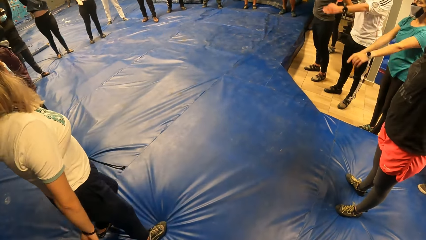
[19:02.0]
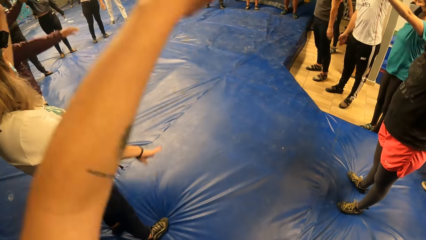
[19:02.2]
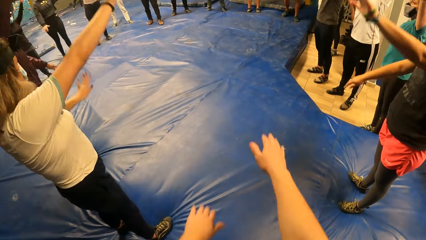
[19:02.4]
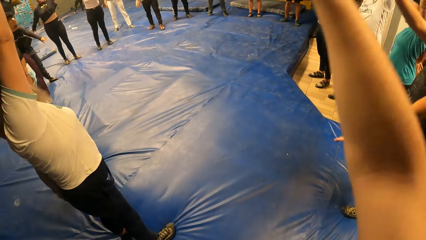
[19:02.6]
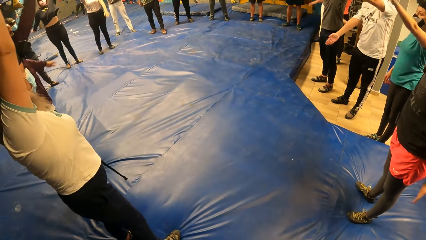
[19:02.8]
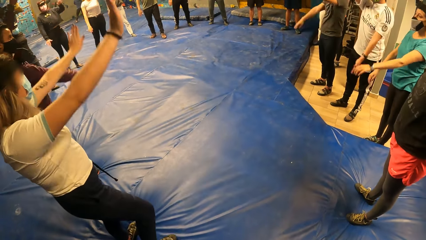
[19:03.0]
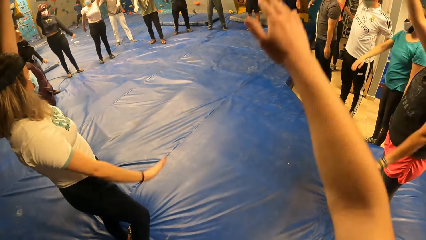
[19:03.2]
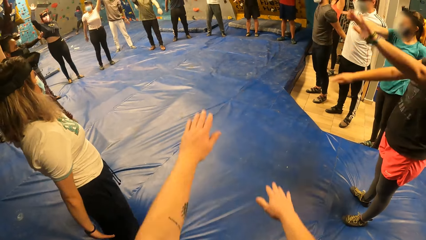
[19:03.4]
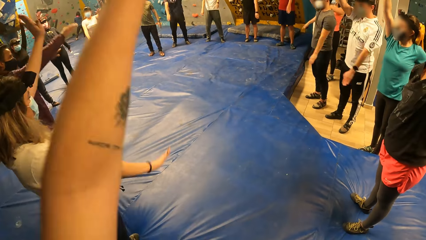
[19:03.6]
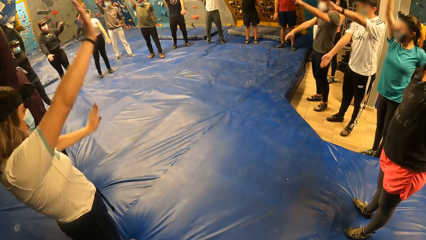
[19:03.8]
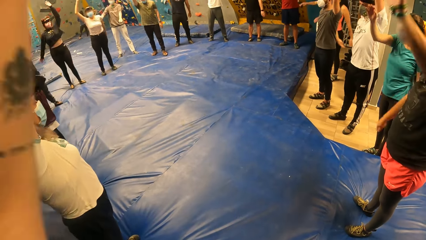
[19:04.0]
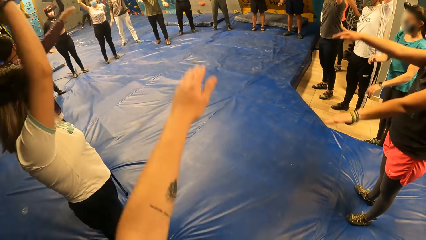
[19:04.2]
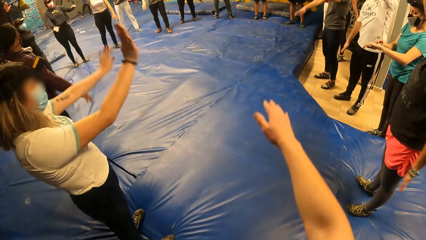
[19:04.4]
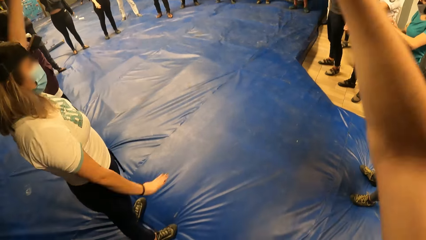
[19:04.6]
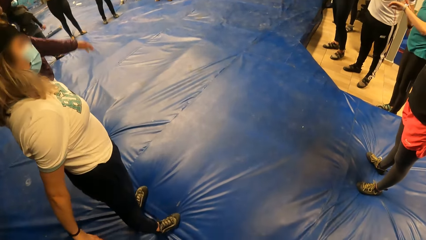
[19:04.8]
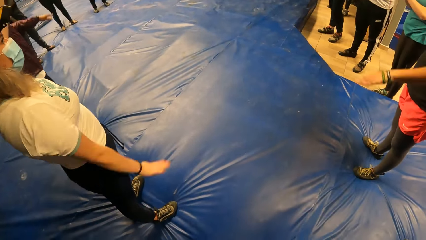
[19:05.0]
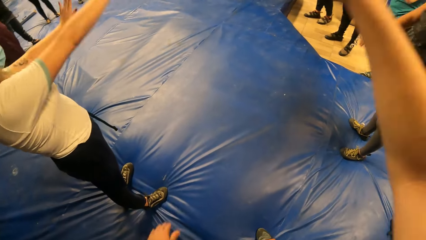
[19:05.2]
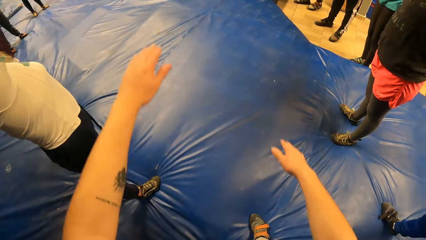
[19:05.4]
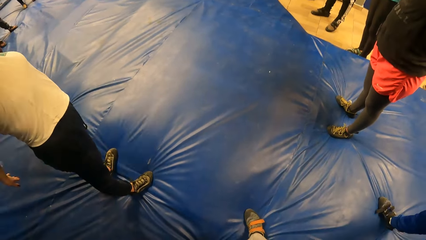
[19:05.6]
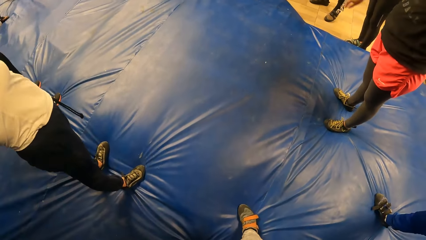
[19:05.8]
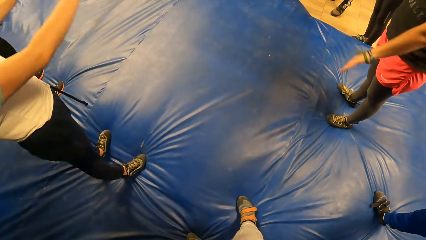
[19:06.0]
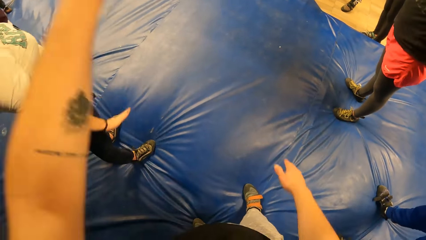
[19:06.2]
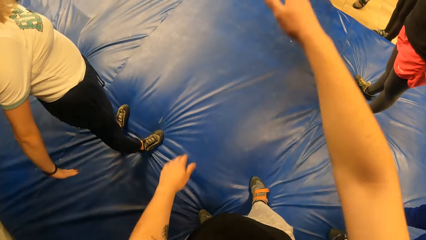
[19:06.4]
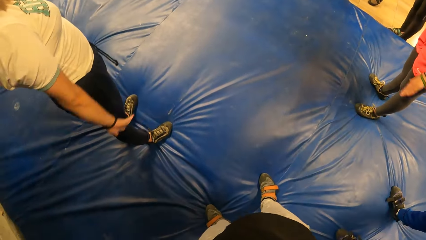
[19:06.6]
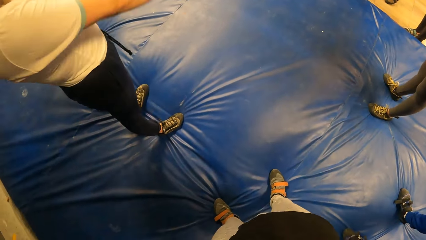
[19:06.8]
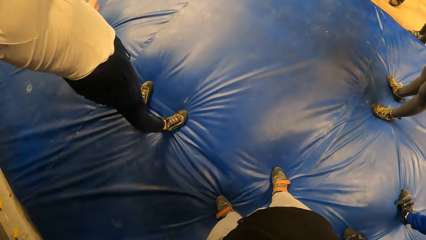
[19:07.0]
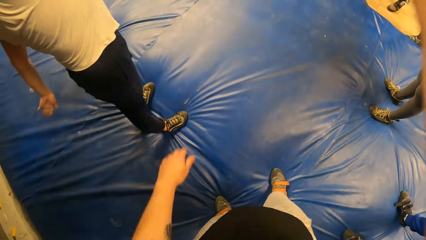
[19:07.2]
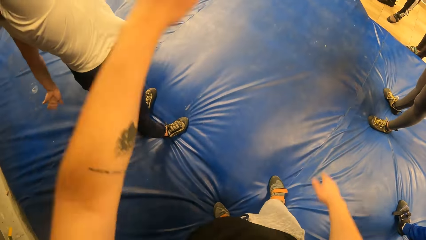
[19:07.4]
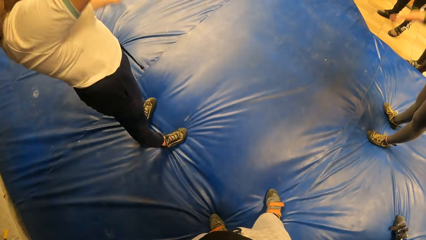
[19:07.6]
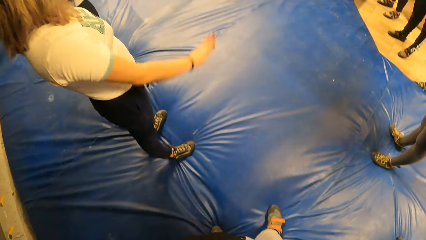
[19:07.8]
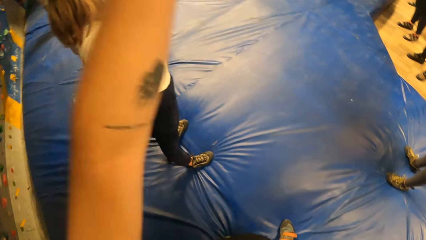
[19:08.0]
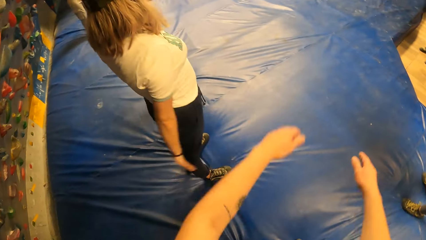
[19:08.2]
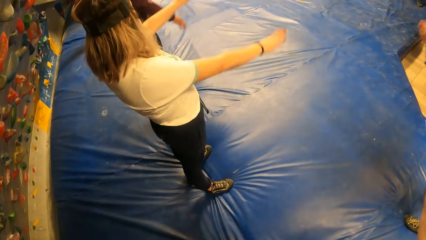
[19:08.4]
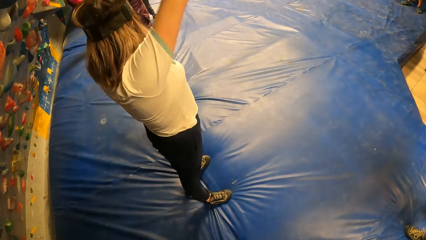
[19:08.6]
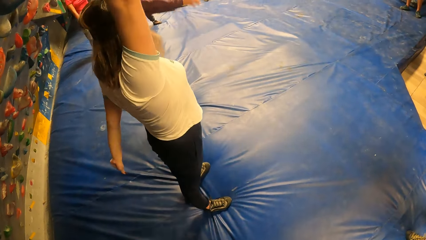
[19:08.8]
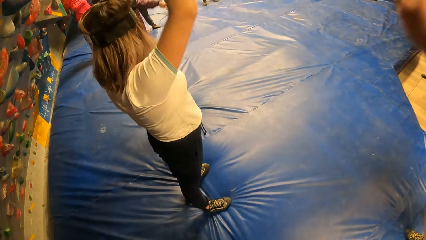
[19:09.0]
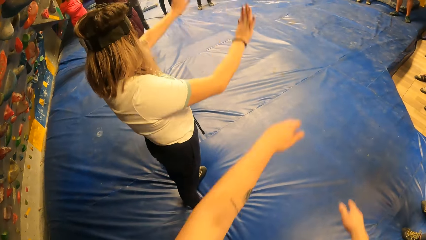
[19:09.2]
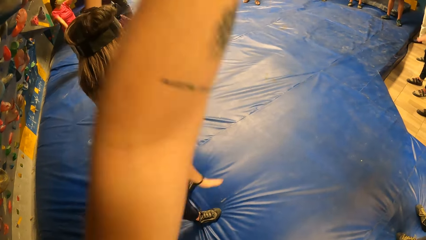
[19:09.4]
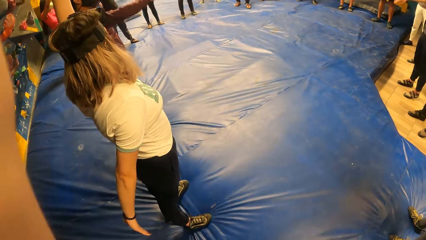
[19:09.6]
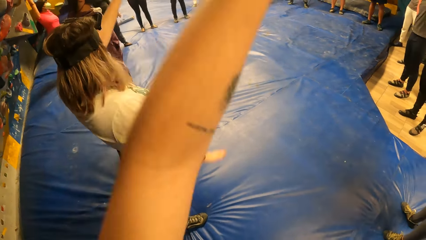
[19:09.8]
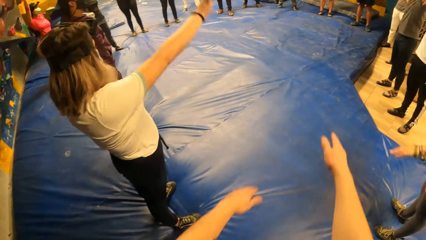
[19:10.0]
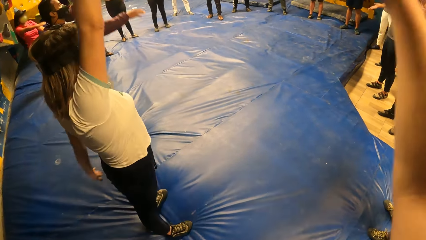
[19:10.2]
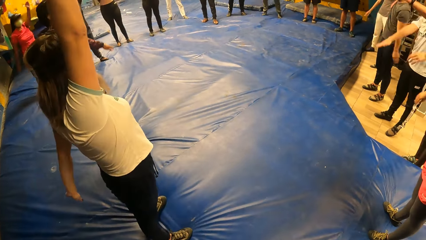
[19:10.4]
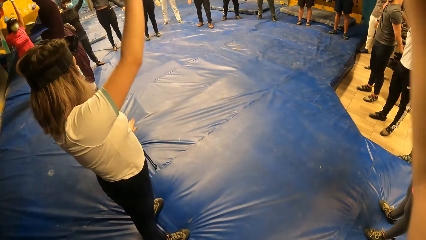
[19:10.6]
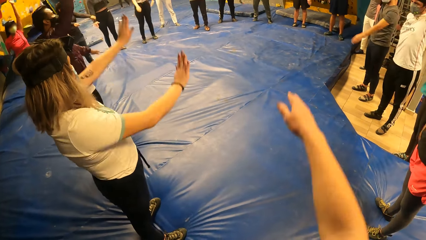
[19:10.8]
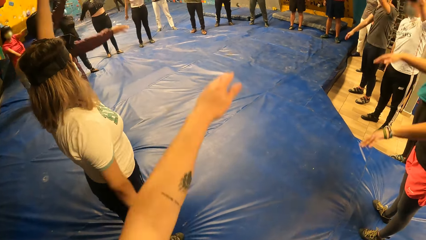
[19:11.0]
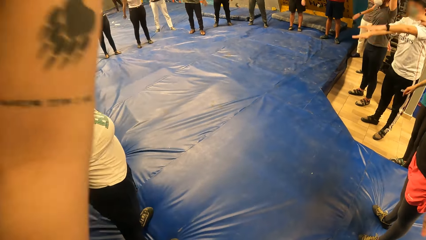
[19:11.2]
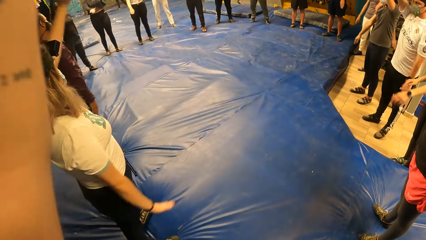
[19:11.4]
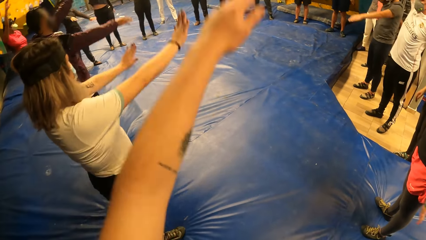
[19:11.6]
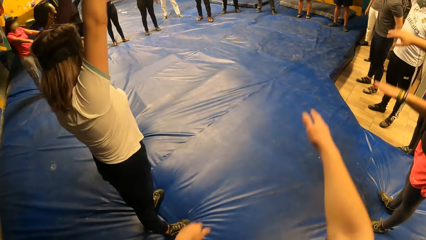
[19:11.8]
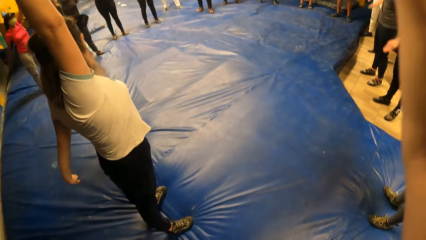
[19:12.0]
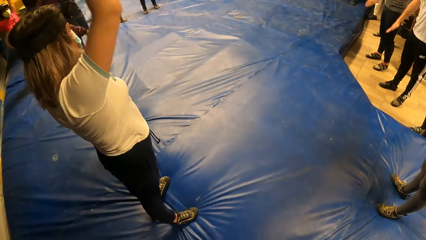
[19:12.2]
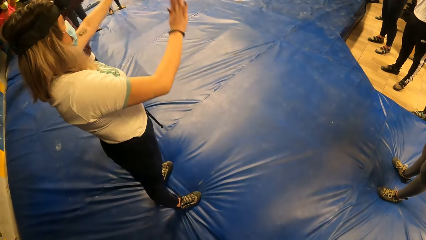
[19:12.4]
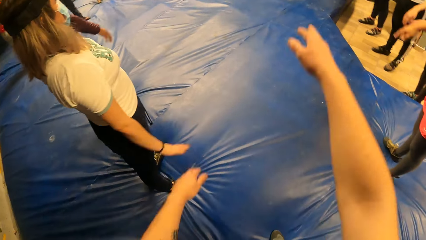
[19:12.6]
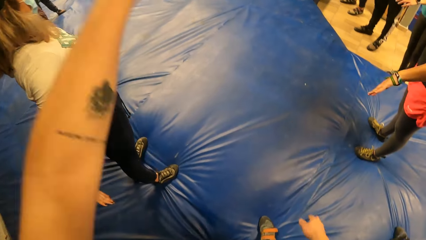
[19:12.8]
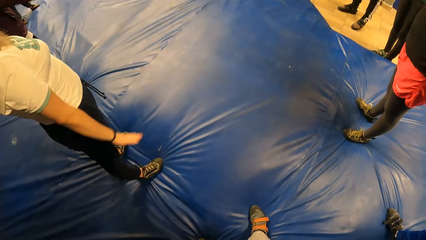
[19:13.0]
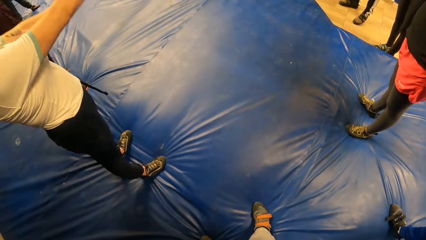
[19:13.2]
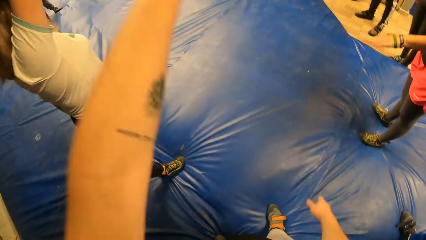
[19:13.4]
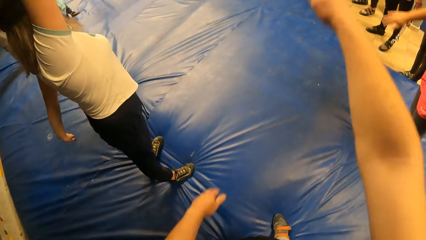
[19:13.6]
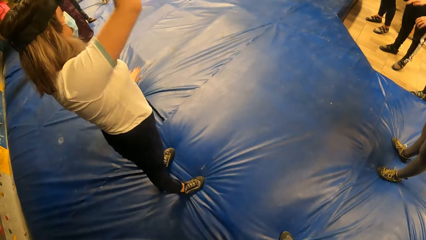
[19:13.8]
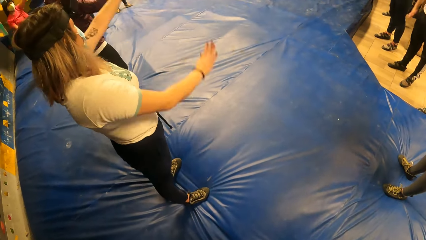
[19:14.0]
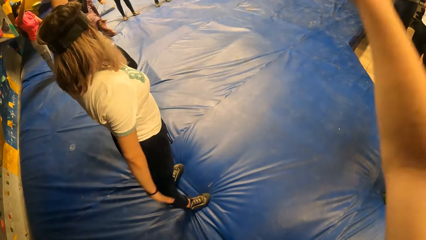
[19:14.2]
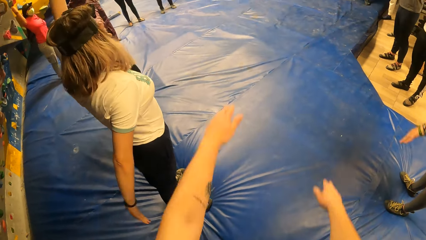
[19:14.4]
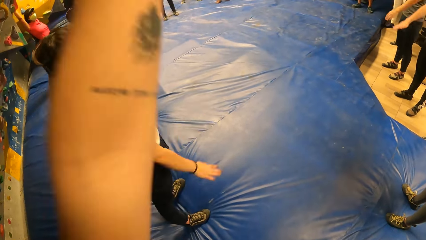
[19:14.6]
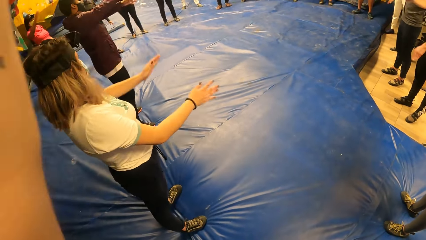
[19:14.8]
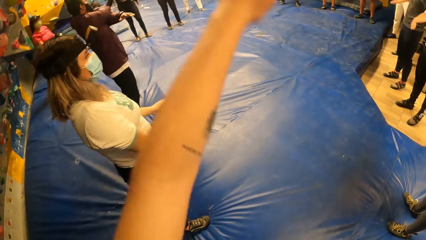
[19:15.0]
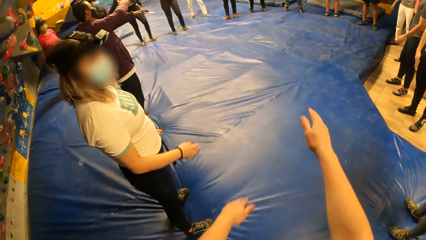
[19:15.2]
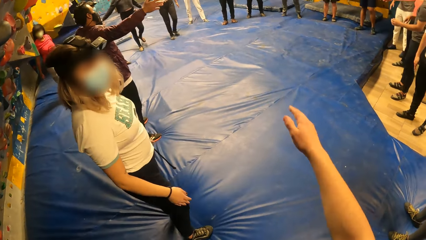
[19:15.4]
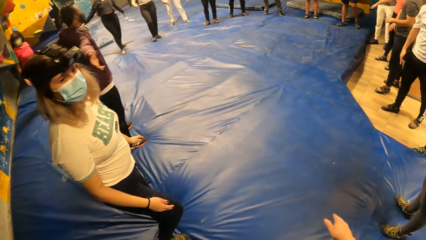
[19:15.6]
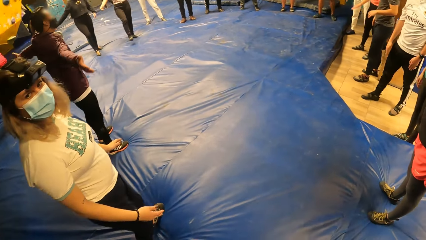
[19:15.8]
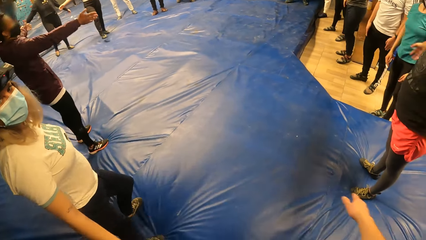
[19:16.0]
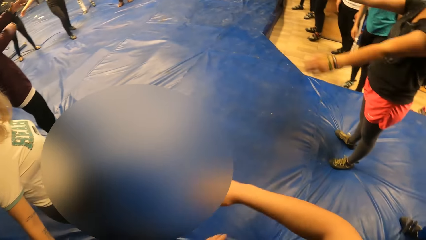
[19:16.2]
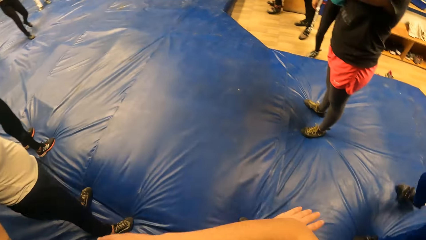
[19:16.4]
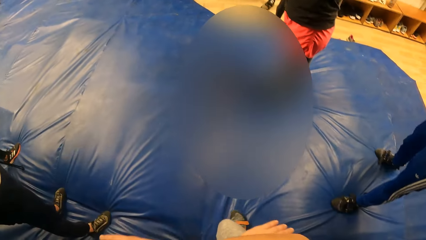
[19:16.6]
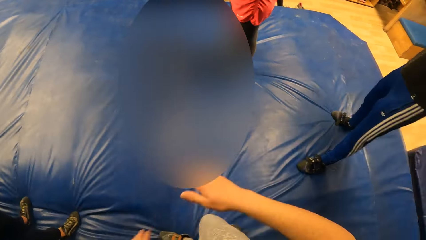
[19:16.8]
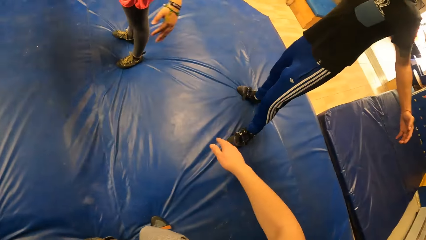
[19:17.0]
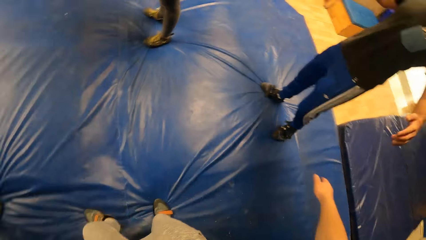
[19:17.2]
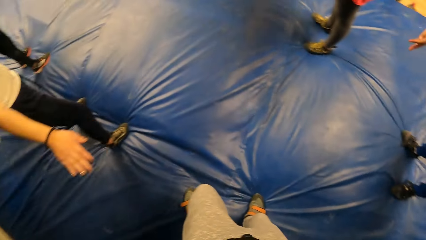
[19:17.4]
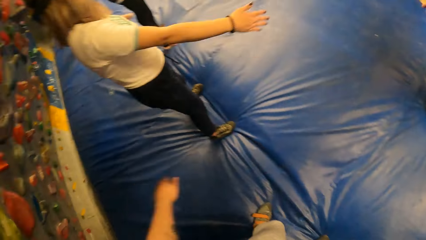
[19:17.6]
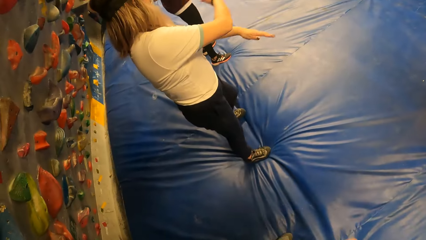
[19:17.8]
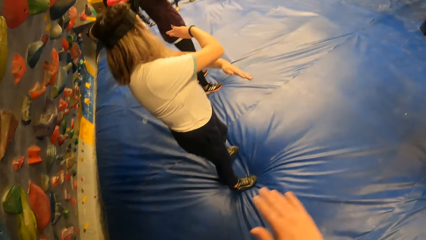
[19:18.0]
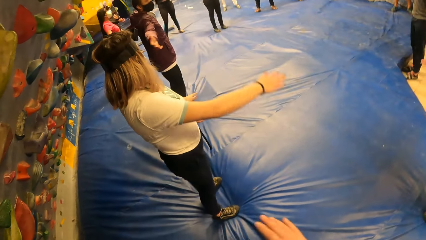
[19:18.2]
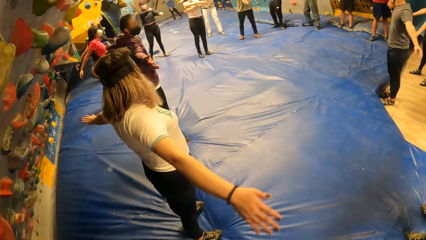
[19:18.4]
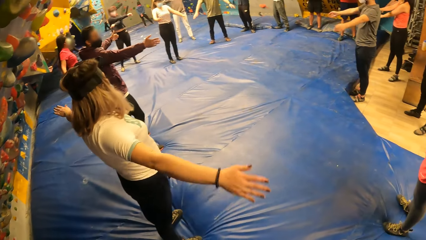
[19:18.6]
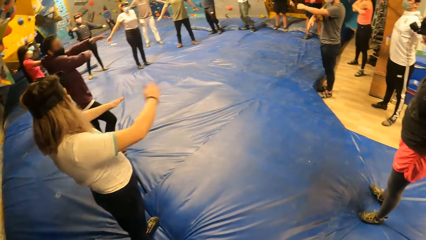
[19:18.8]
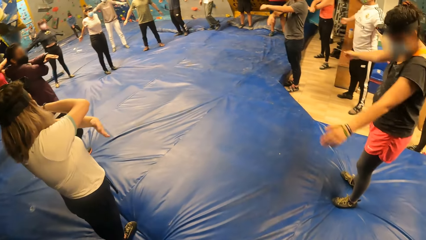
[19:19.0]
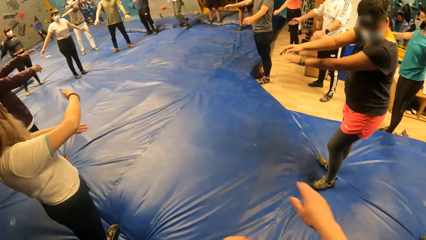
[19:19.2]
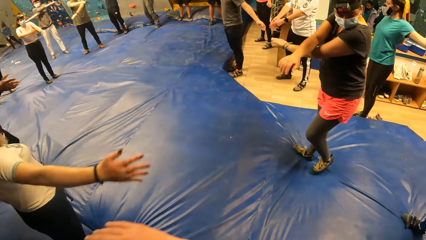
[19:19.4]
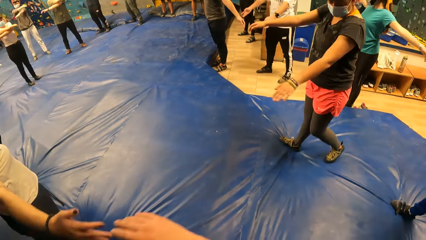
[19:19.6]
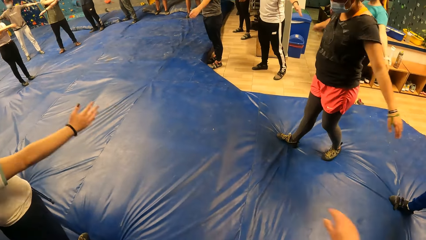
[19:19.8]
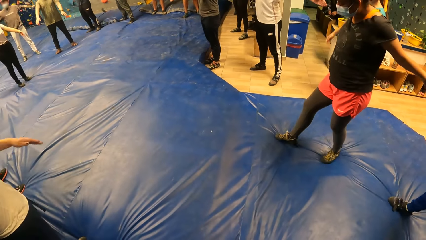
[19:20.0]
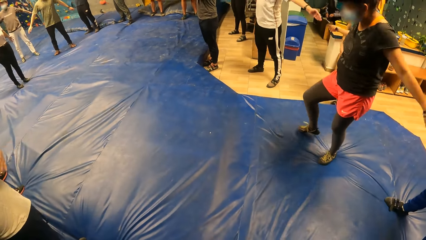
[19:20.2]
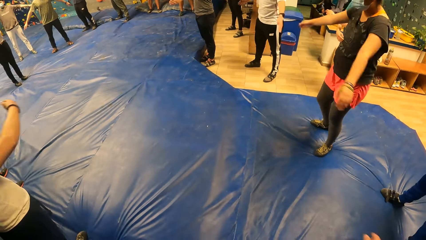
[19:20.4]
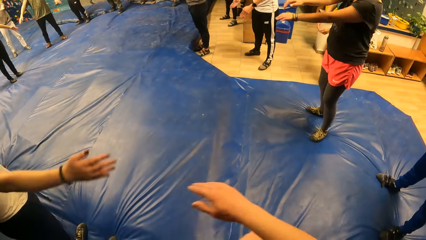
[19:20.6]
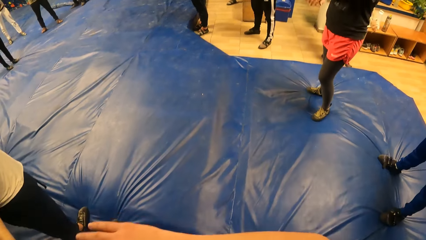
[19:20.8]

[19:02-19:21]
The camera wearer interacts with a person. They stretch the arms.
